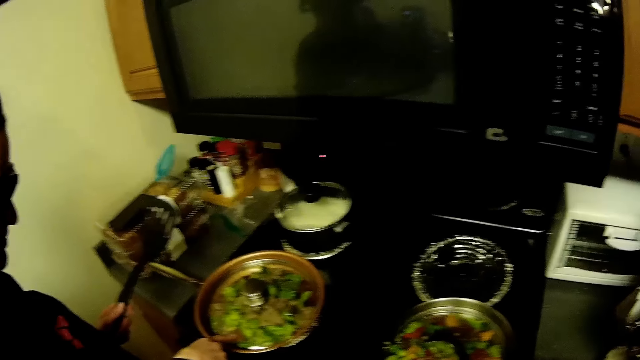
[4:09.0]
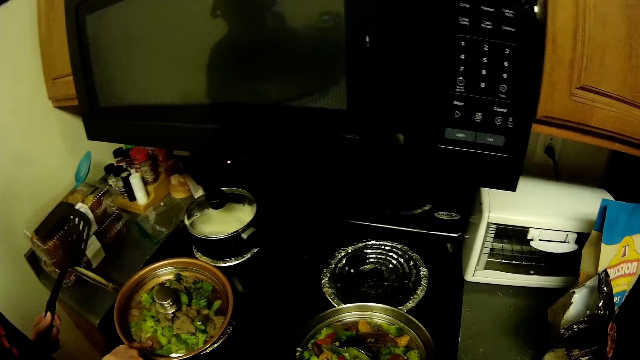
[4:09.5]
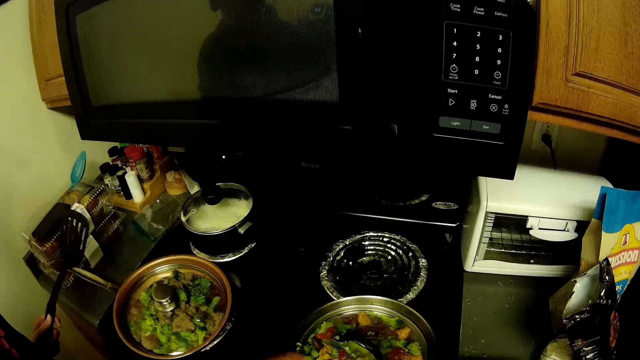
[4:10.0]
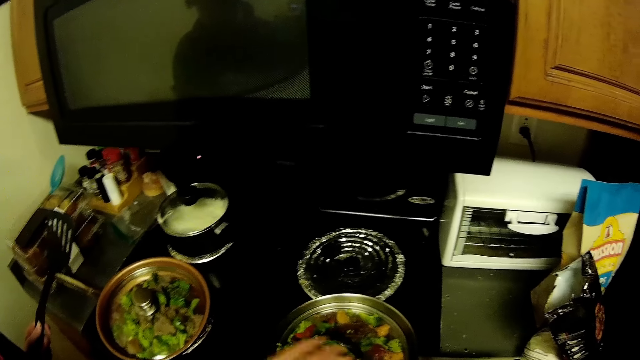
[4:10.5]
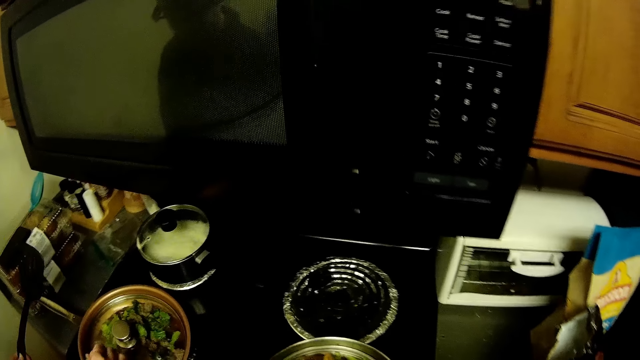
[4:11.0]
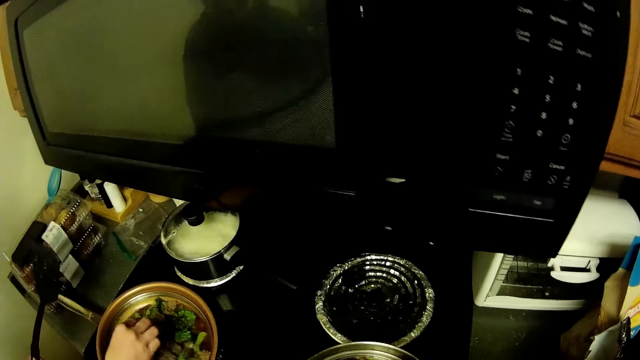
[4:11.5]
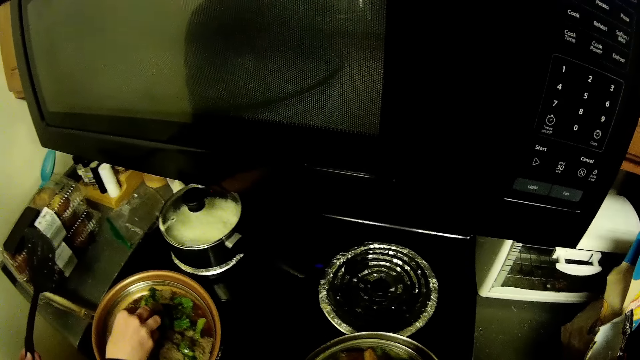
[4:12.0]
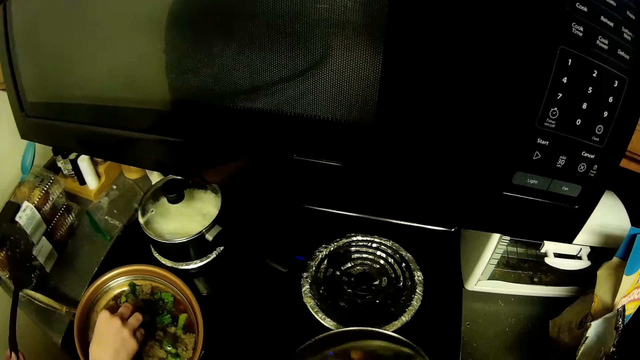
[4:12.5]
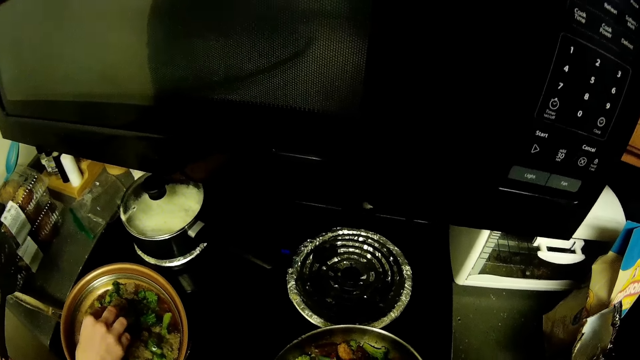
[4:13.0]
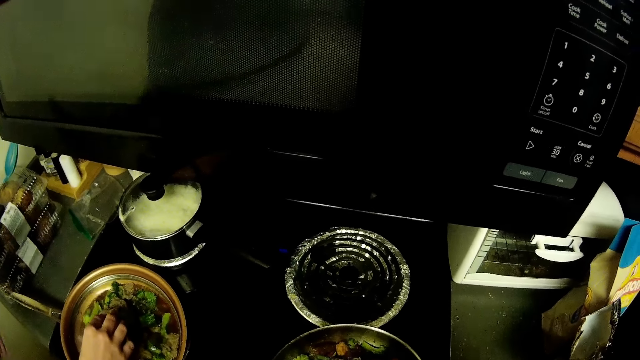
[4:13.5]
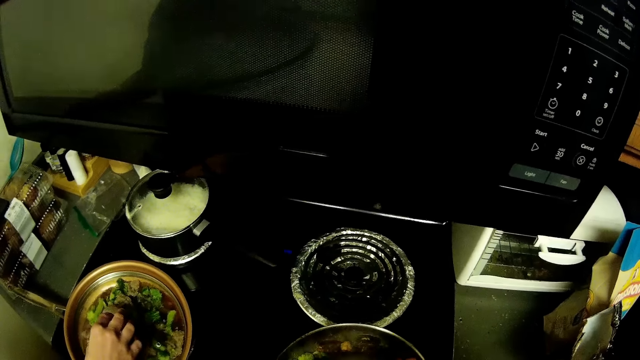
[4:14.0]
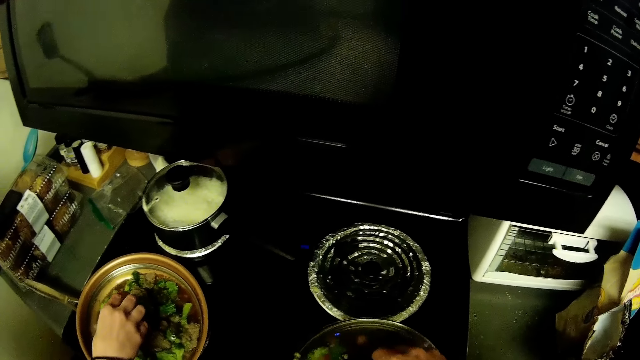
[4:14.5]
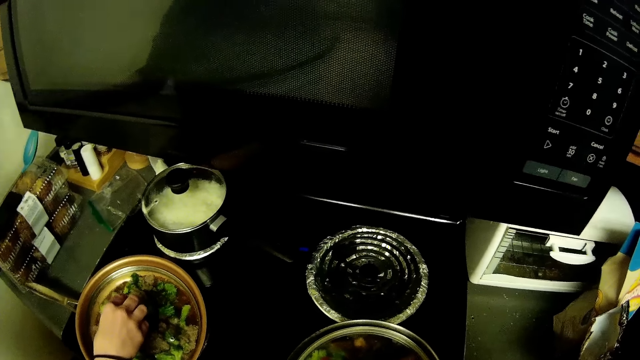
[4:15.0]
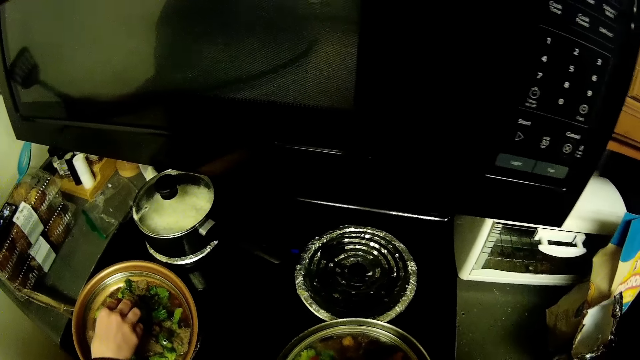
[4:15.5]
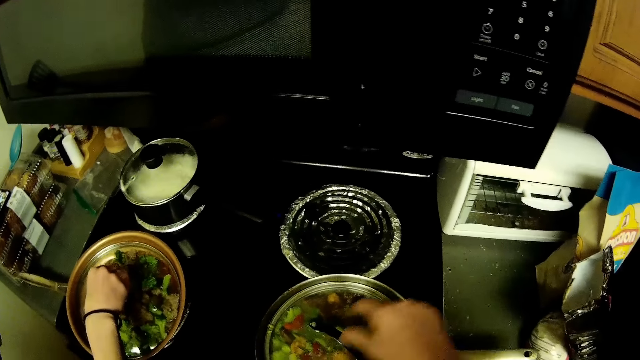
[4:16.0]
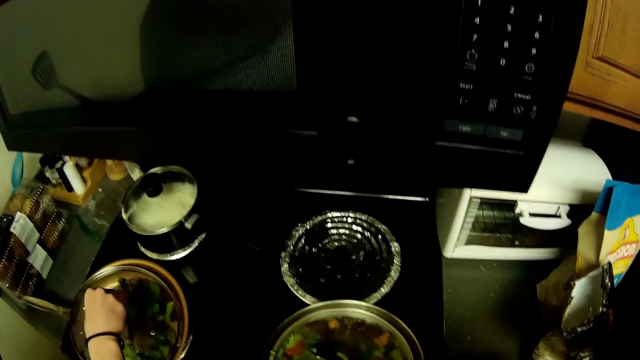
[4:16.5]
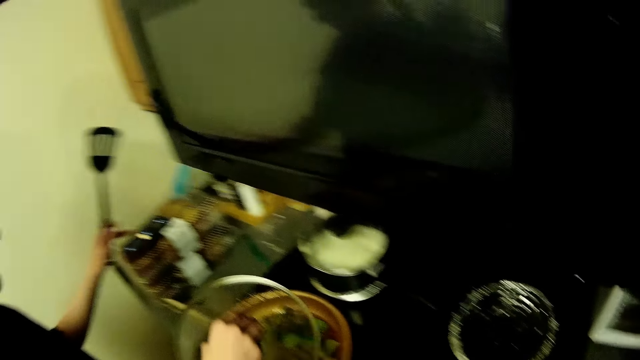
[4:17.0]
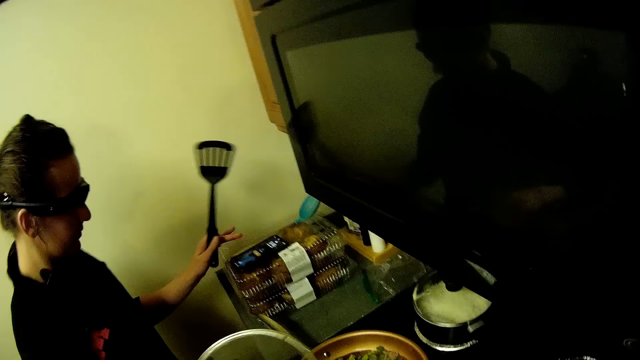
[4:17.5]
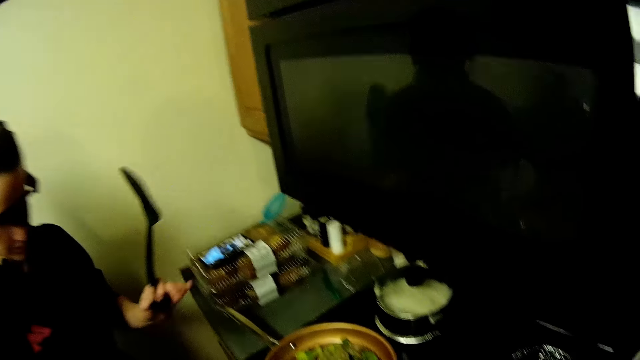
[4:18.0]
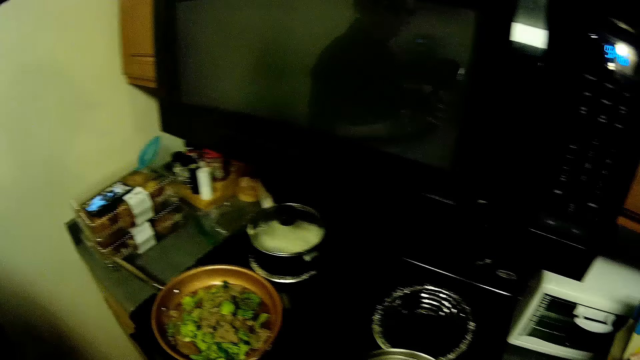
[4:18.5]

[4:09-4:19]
A woman holds a lid. The camera wearer inspects the food. They interact with the woman. The woman opens the lid.

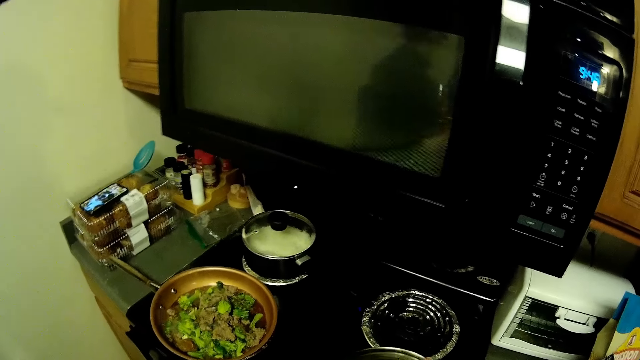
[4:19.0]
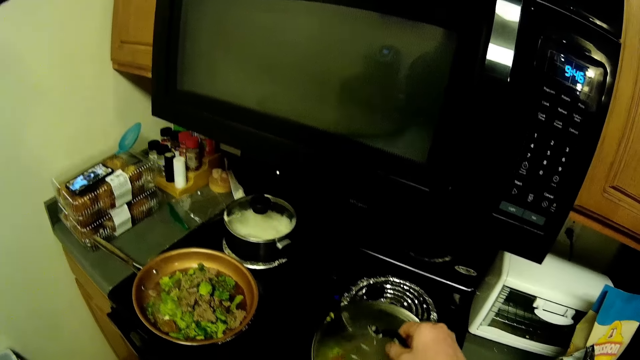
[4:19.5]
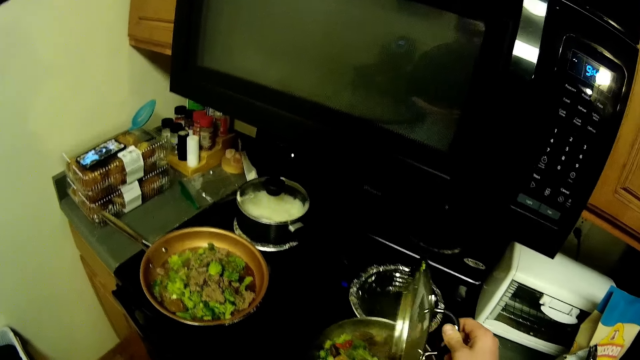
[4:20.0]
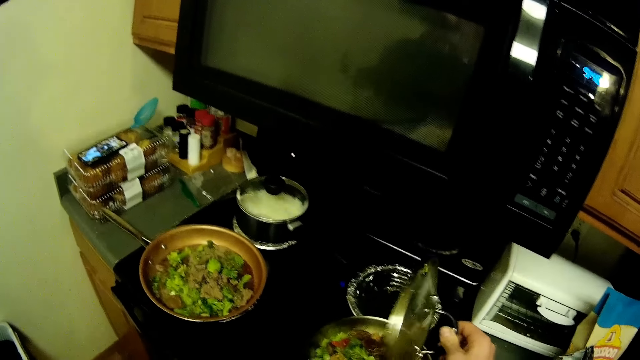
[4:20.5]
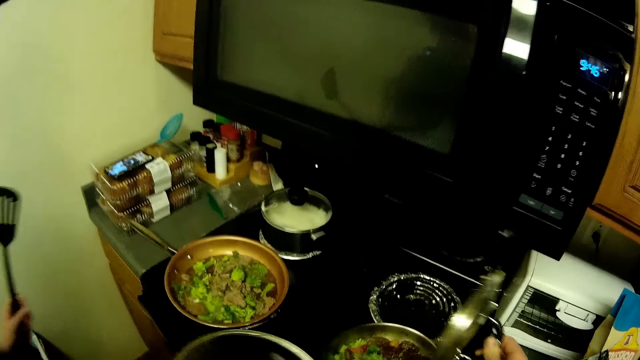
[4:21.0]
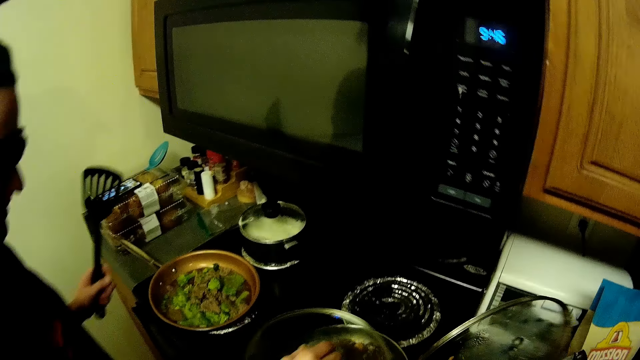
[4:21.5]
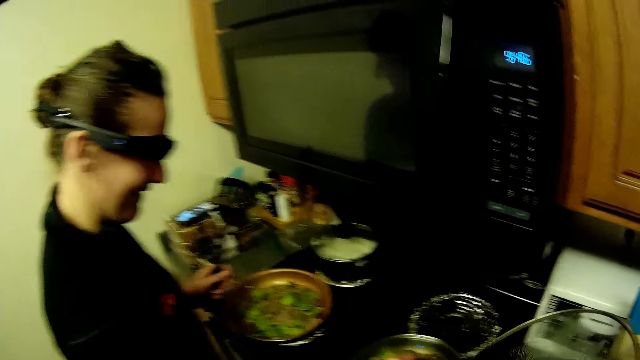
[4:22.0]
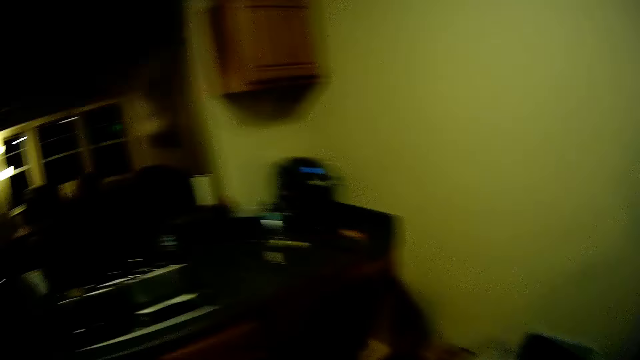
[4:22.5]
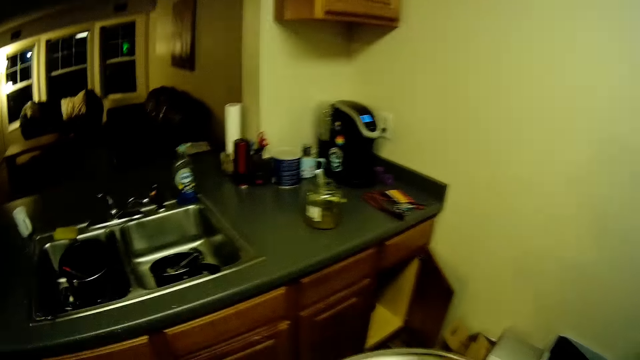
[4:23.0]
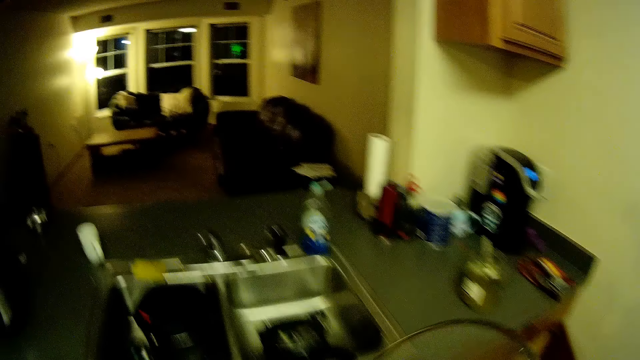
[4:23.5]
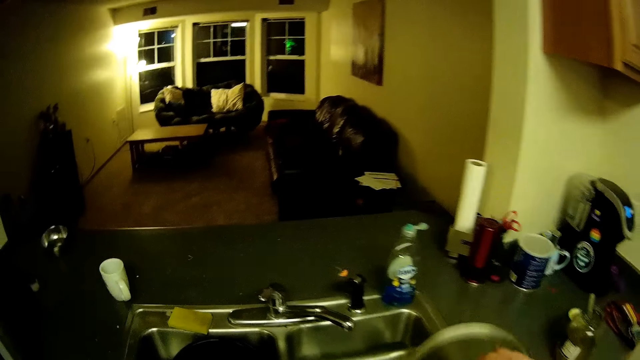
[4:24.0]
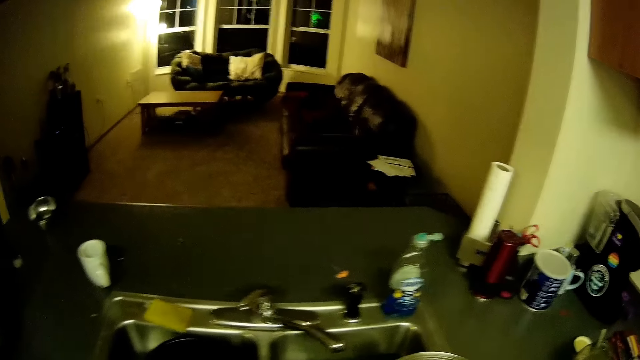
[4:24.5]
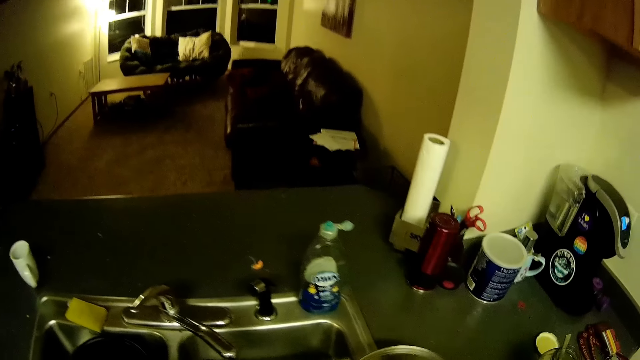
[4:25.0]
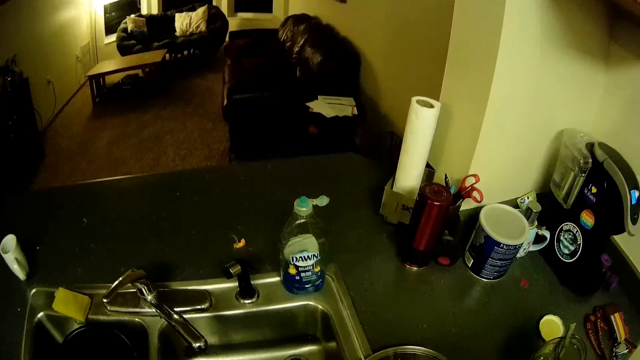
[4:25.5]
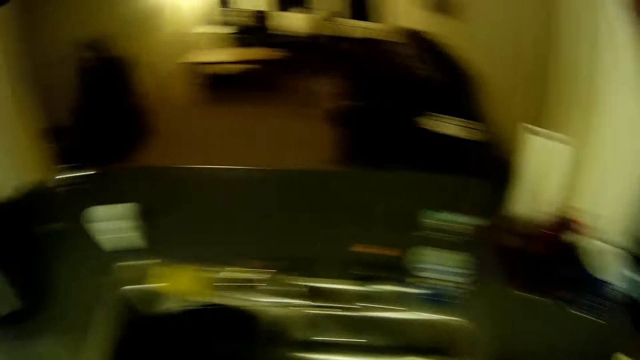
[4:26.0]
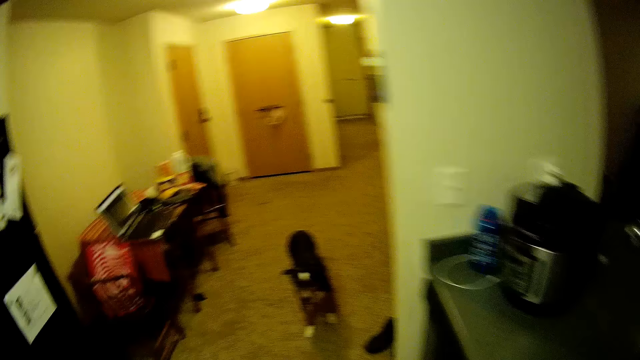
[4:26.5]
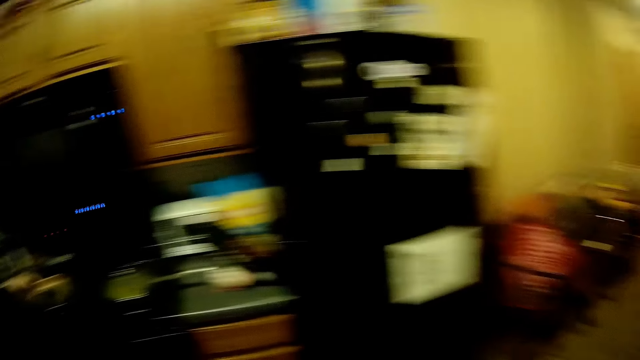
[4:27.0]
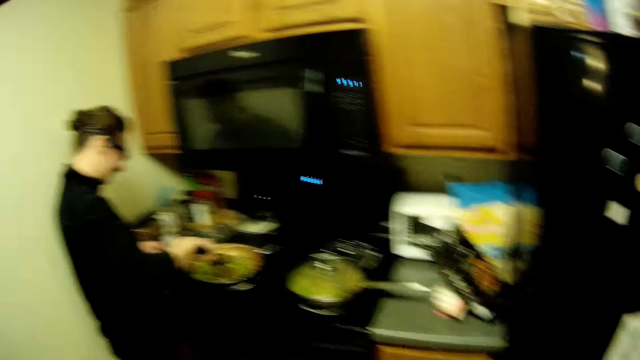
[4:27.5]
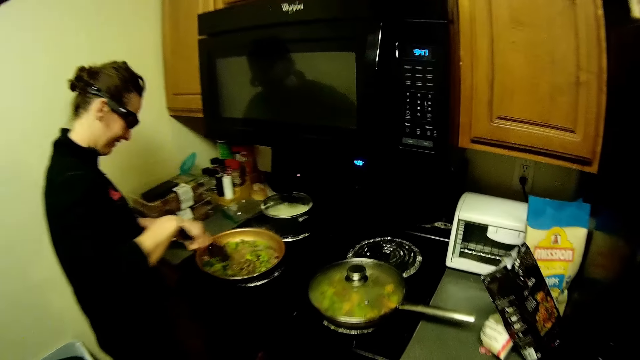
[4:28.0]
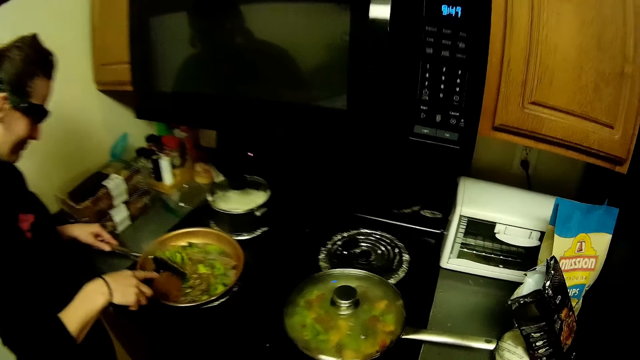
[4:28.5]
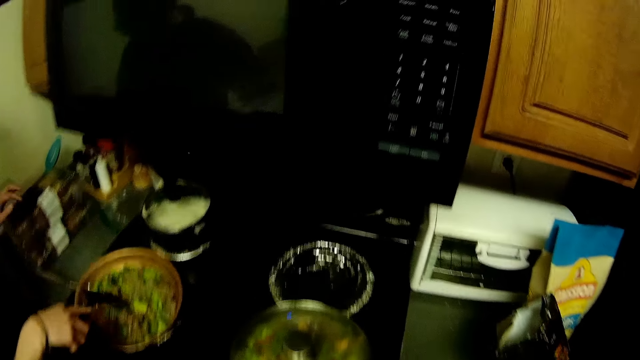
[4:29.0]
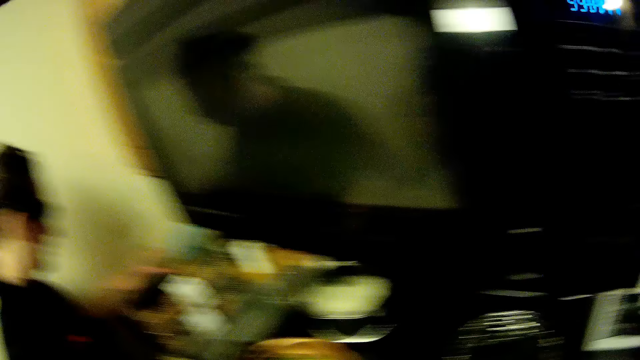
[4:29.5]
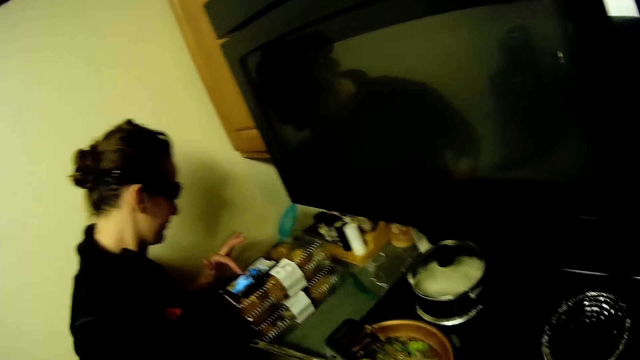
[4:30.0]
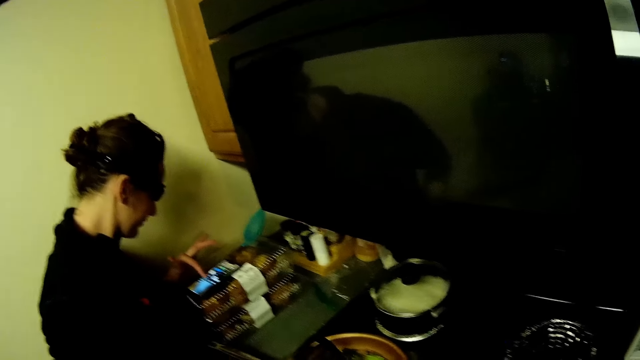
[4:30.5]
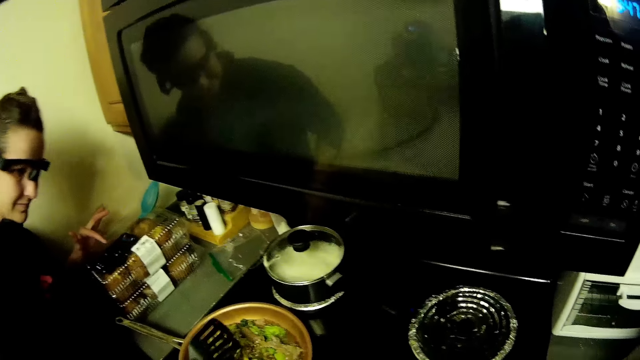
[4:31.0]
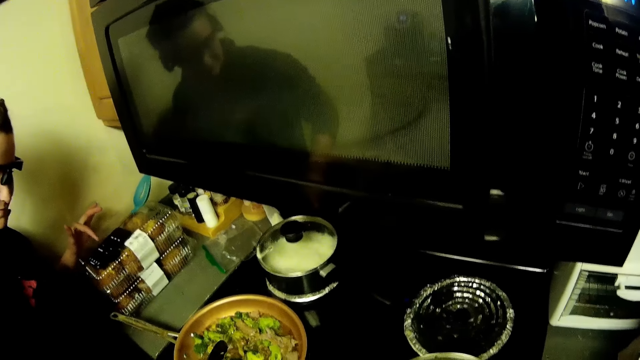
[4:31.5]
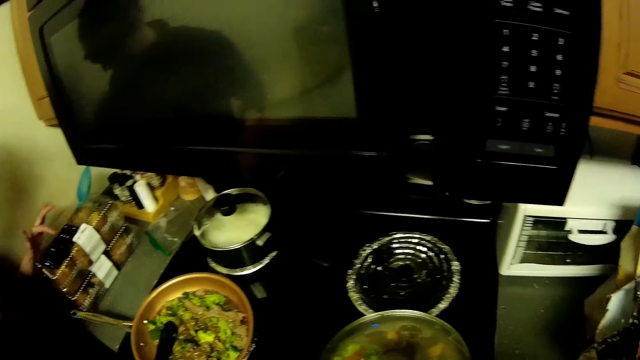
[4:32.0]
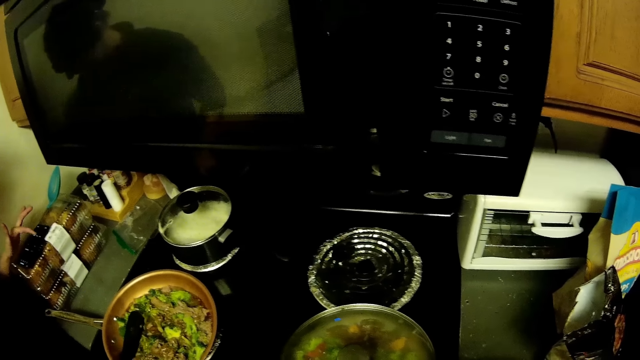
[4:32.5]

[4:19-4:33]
The camera wearer looks around the kitchen. They open a lid and pick up the lid. They close the pot with the lid. They walk around the kitchen. They place the lid in the sink. They walk around the kitchen. A woman stirs food and uses the phone. The camera wearer looks around the kitchen. They interact with the woman.
